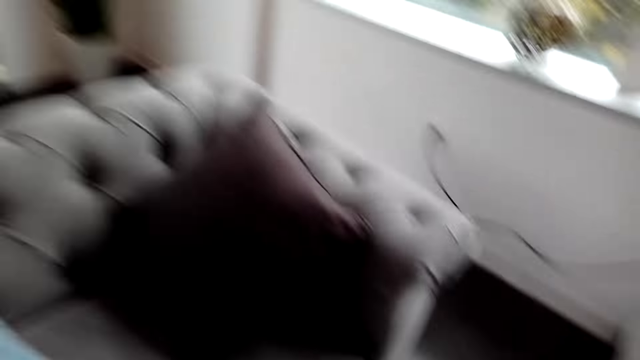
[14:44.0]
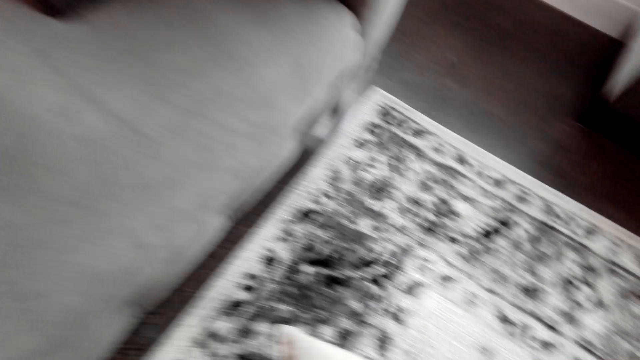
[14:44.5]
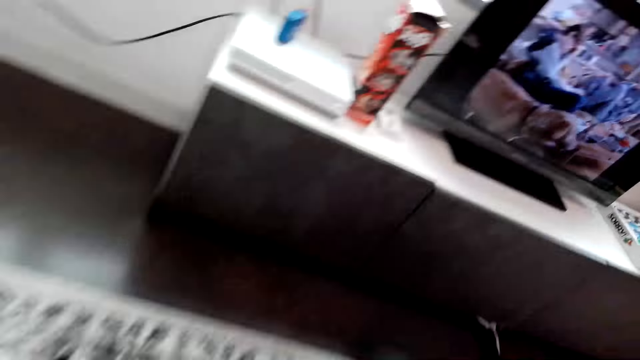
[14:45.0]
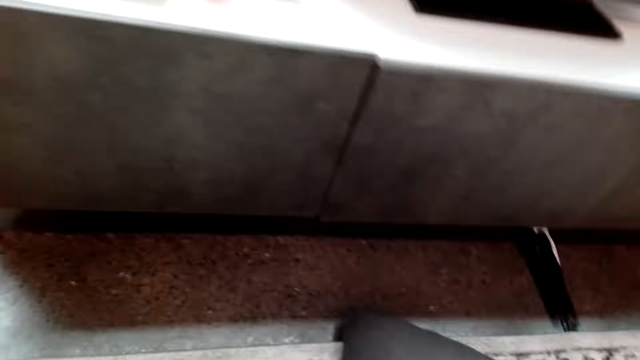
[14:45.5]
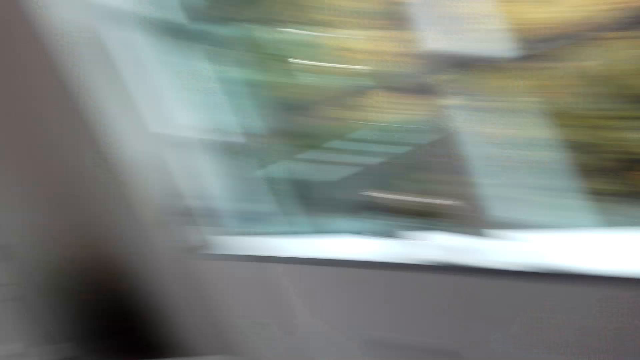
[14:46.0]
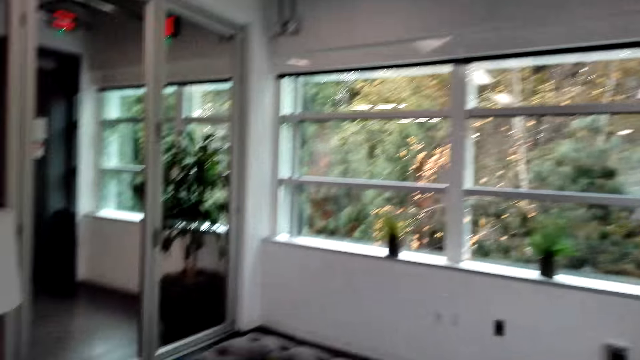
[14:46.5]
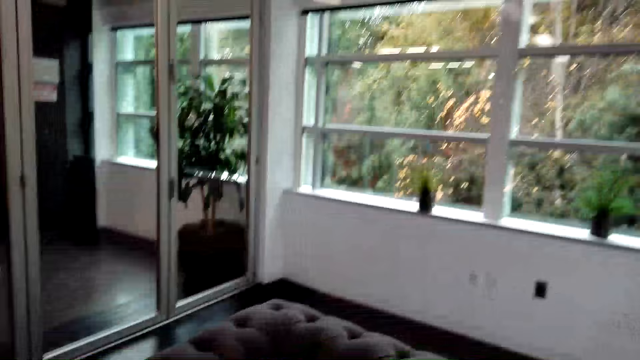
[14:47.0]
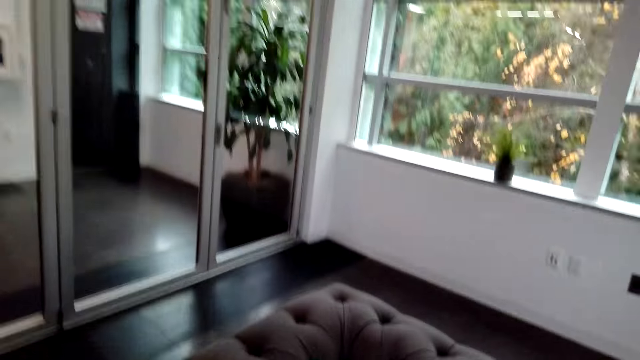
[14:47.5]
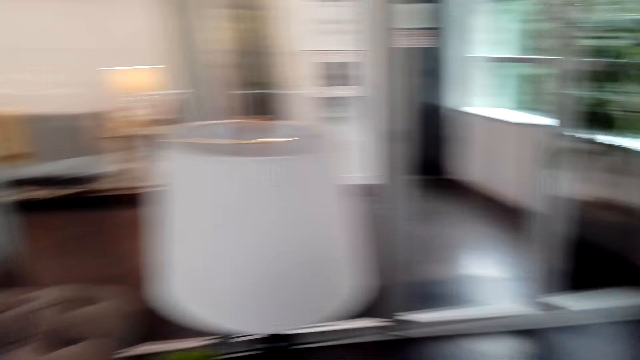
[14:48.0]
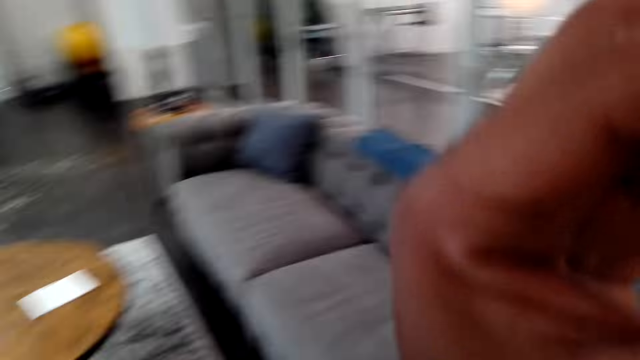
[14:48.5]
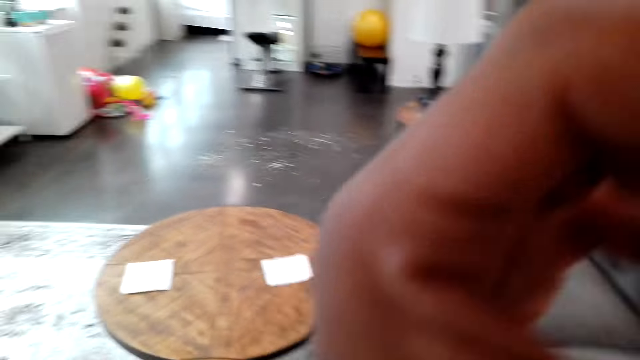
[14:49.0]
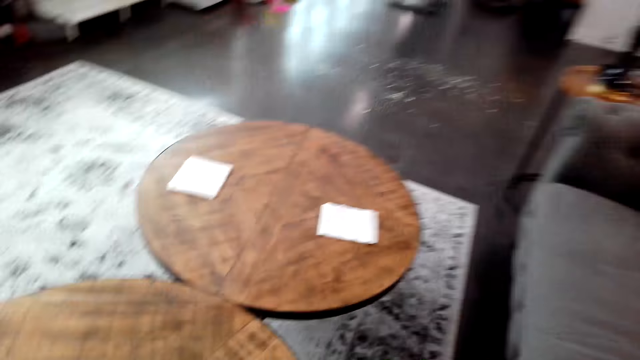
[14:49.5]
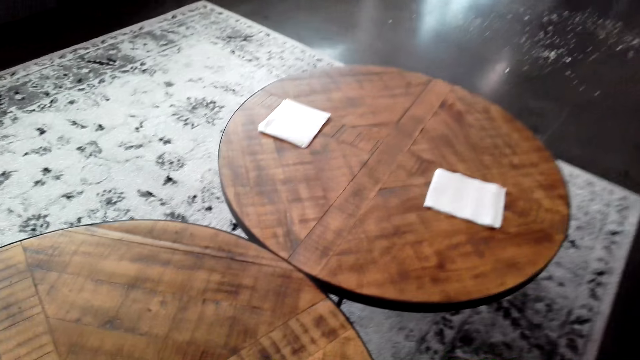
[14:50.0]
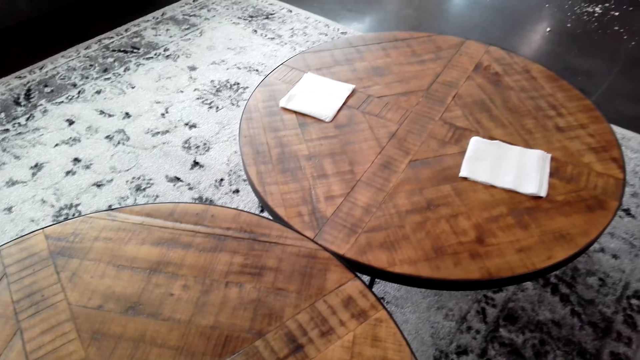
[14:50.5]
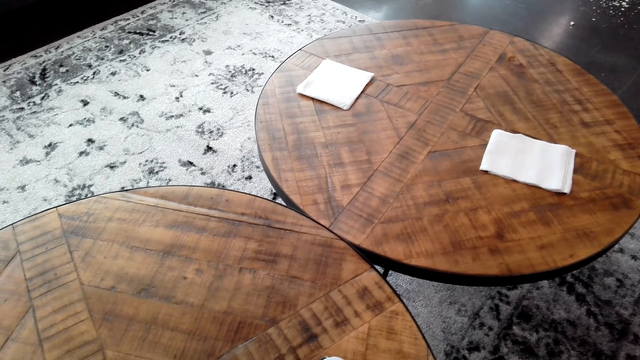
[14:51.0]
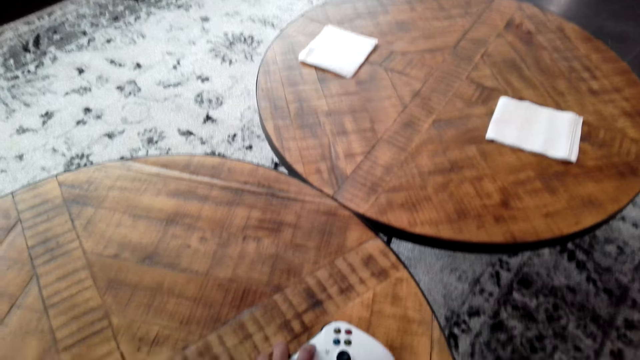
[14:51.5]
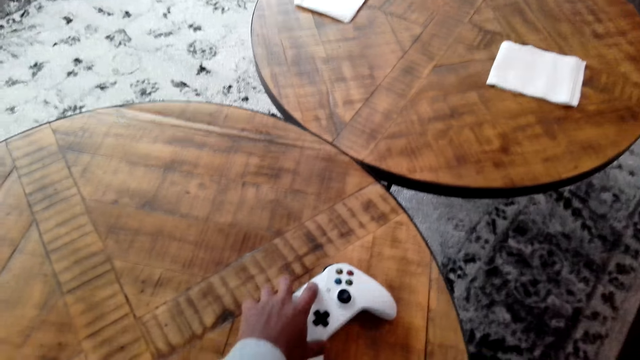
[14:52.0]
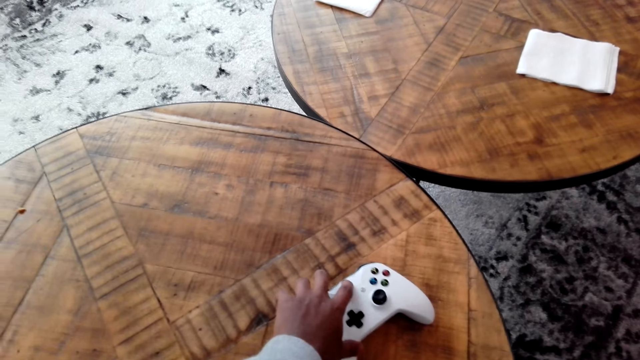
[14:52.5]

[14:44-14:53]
The camera wearer places the throw pillow on the sofa or seat. They look around the house. They walk around. They look at the seat. They adjust the camera. They drop the left hand. They look around. They make a step. They look at the table. They operate a gamepad.

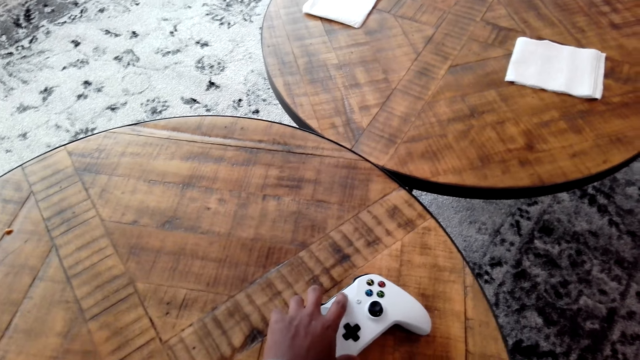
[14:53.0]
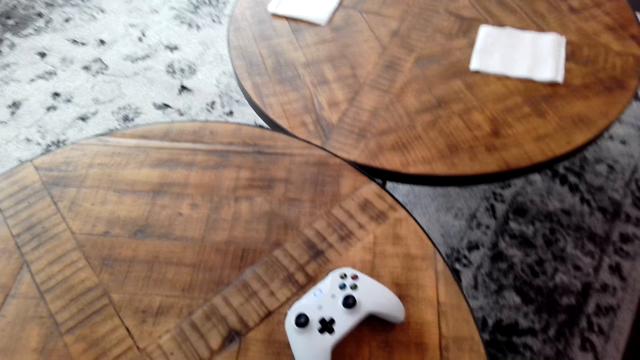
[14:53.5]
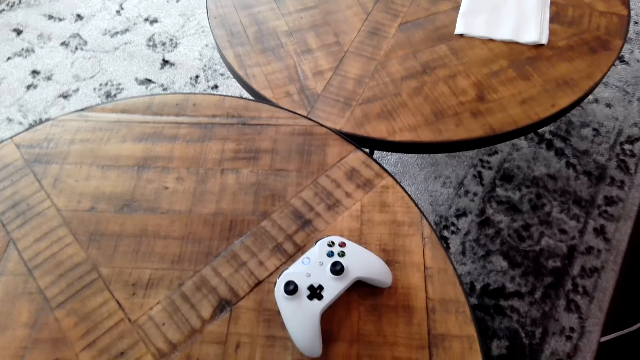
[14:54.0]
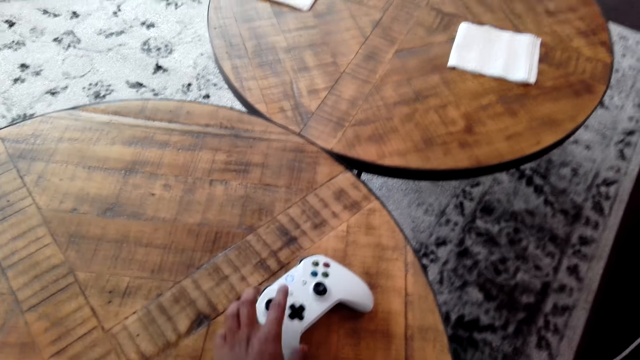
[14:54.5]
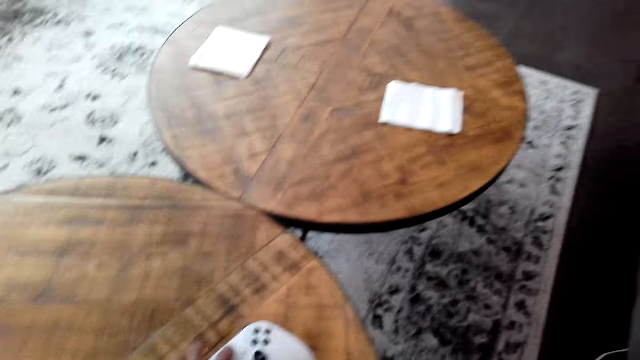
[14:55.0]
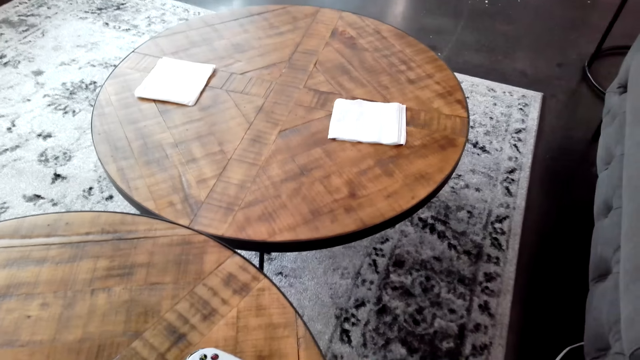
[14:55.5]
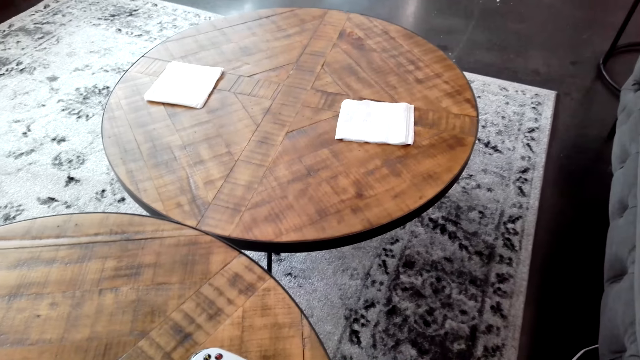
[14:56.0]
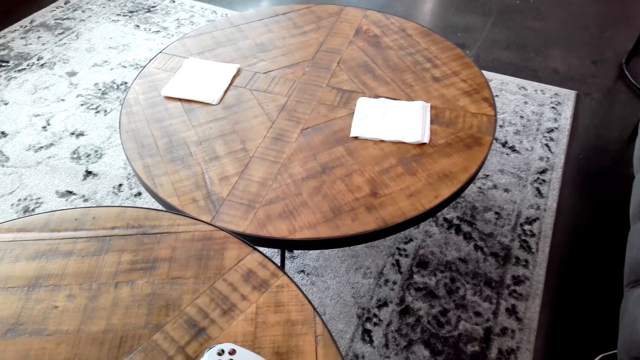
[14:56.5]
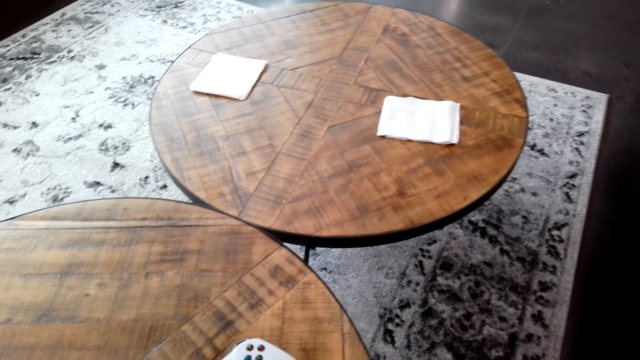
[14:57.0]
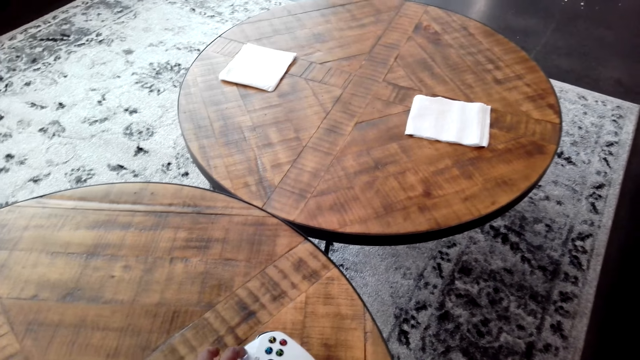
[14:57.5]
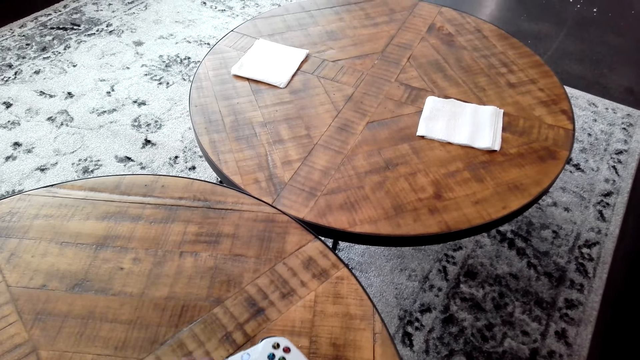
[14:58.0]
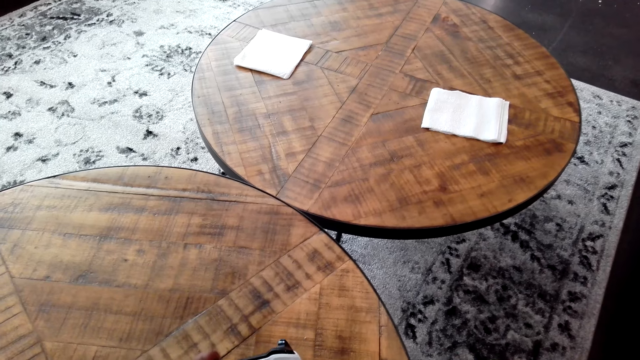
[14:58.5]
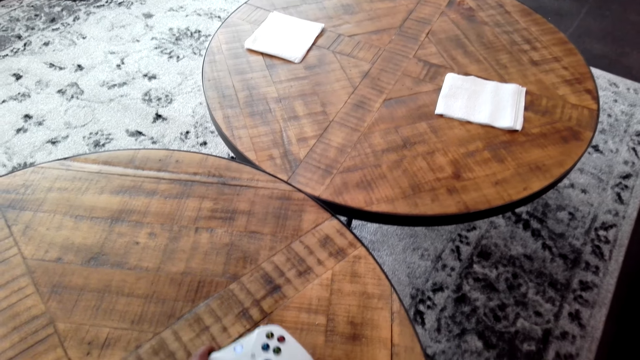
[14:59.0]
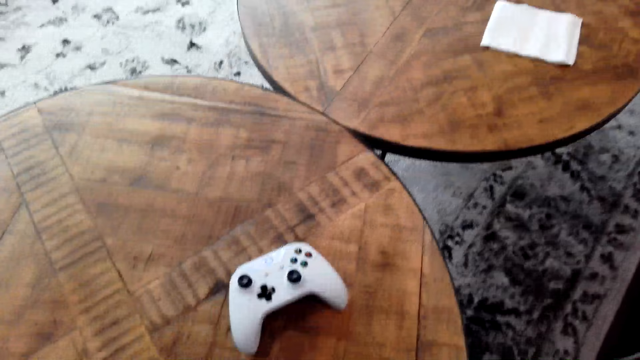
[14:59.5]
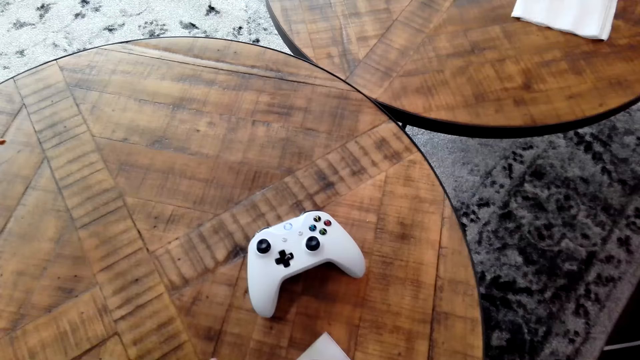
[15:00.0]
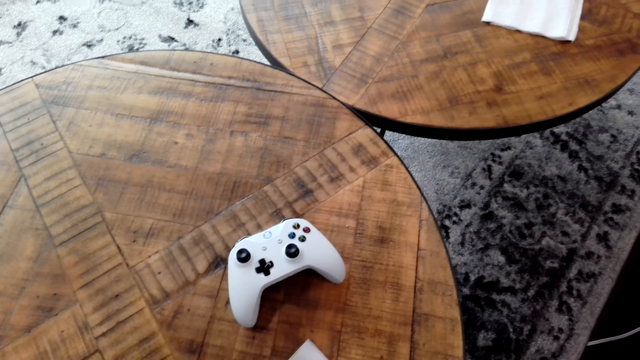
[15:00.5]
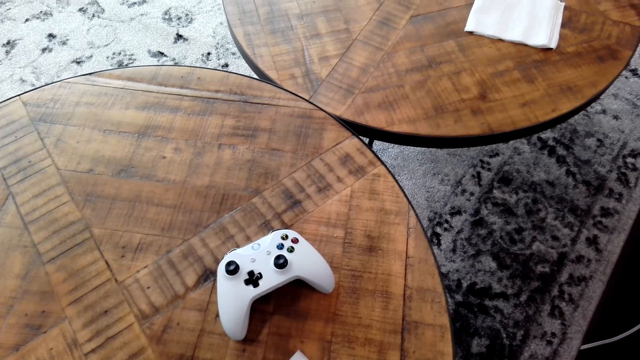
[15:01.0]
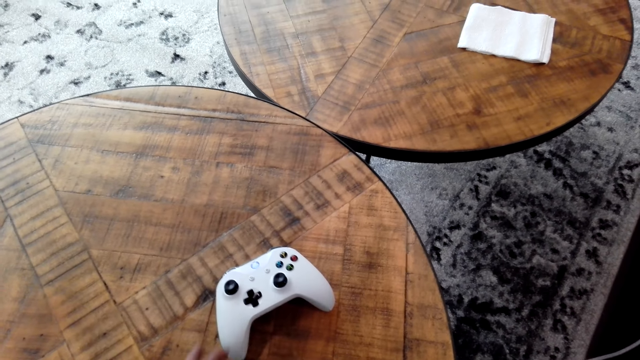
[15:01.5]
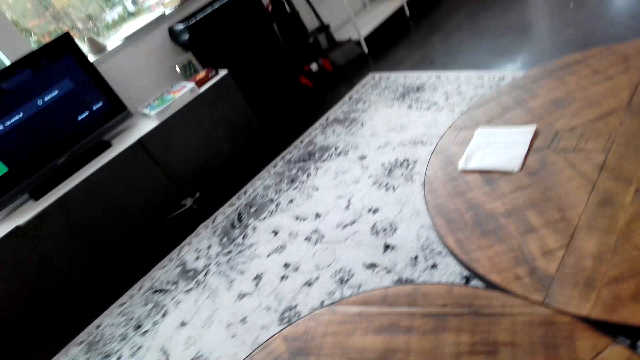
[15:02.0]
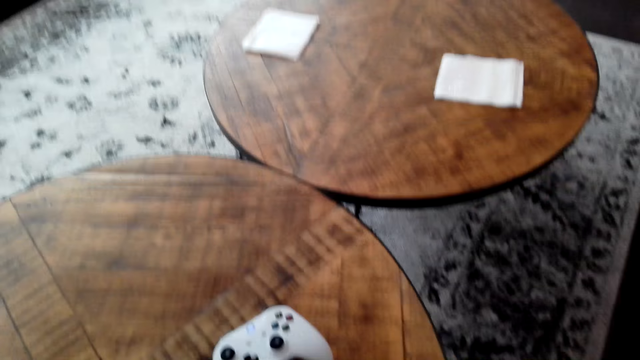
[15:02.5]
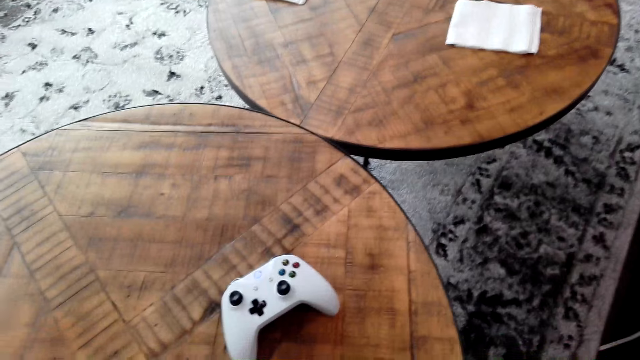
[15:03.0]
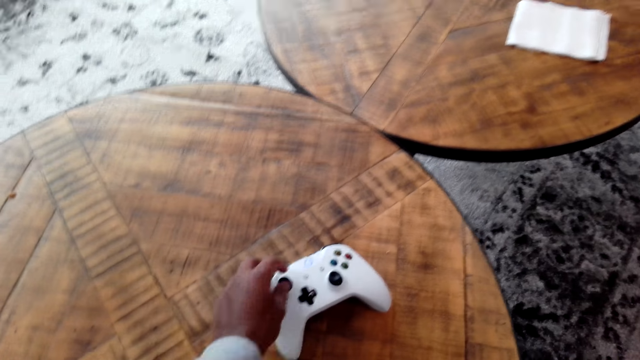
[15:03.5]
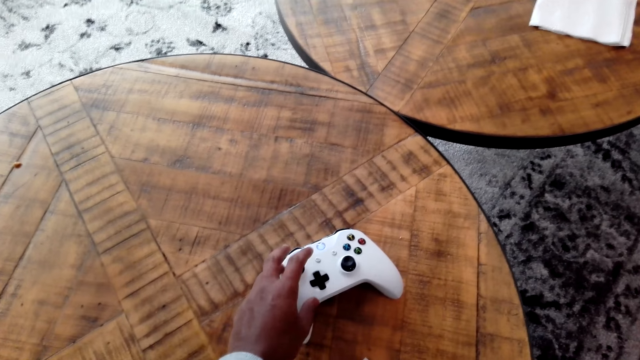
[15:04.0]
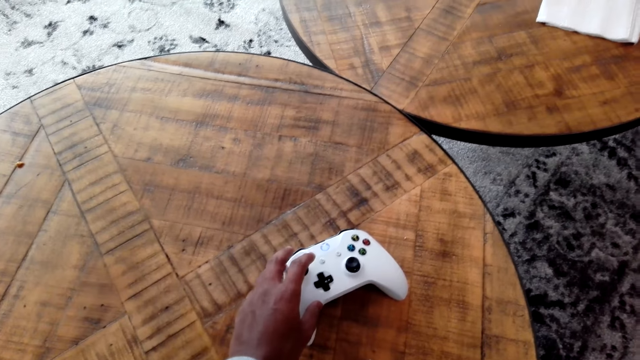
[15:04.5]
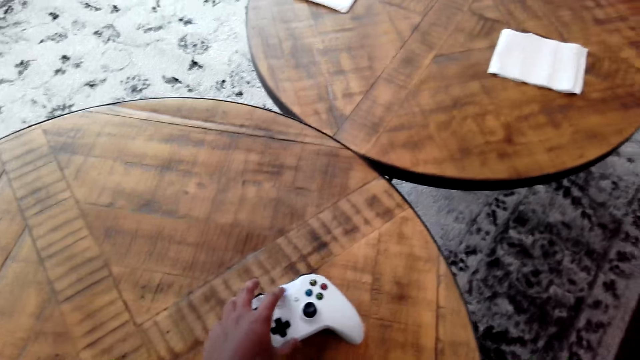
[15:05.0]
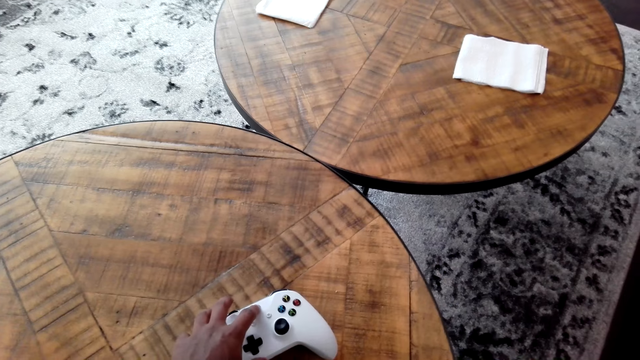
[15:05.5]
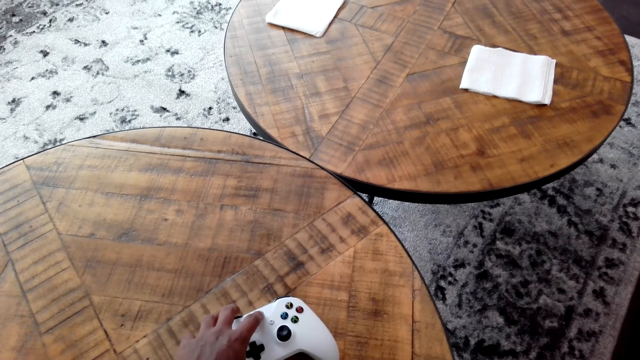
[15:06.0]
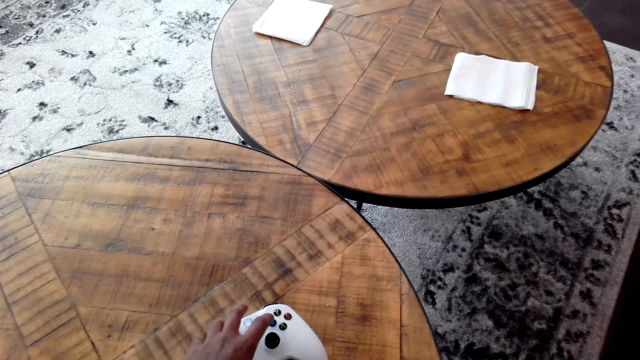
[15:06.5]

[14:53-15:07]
The camera wearer touches the gamepad. They pull back the left hand. They look at the gamepad. They look around. They operate the gamepad. They touch the gamepad. They look around. They pull the gamepad. They move the left hand. They place the gamepad on the table. They look around. They look at the gamepad. They watch on the computer. They look at the gamepad. They operate the gamepad. They touch the gamepad.
